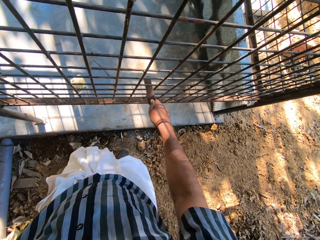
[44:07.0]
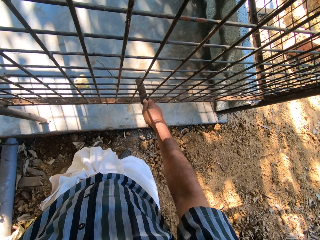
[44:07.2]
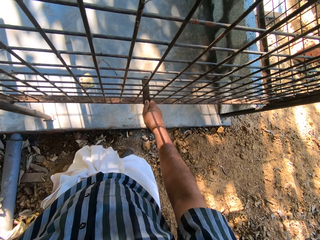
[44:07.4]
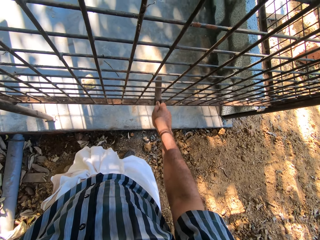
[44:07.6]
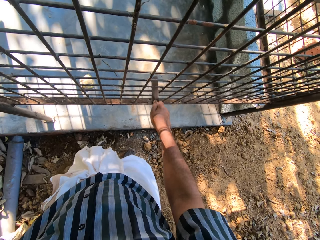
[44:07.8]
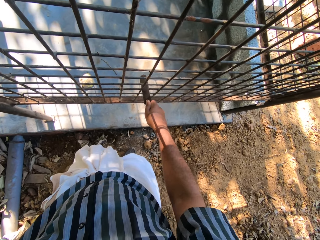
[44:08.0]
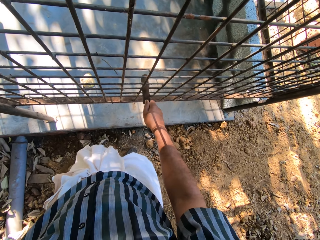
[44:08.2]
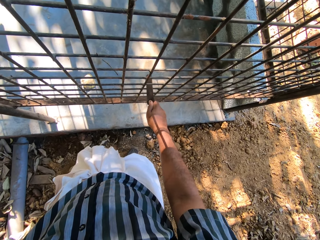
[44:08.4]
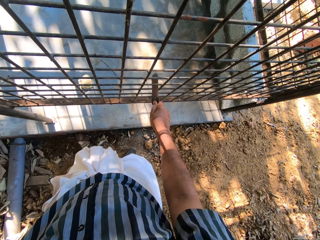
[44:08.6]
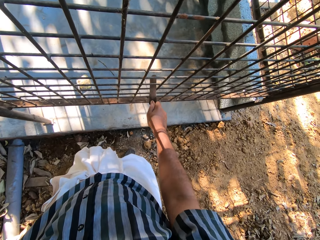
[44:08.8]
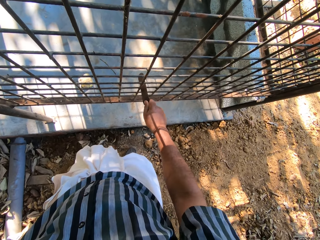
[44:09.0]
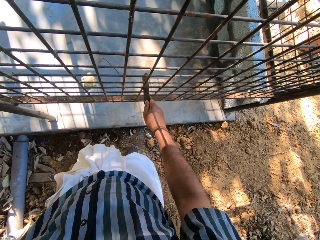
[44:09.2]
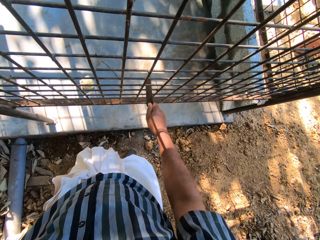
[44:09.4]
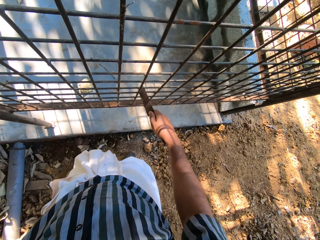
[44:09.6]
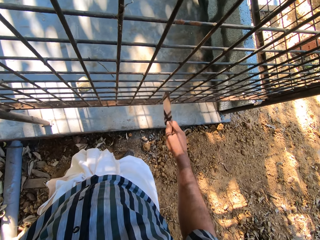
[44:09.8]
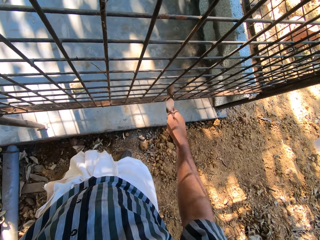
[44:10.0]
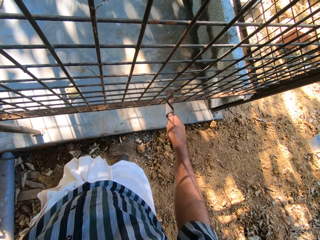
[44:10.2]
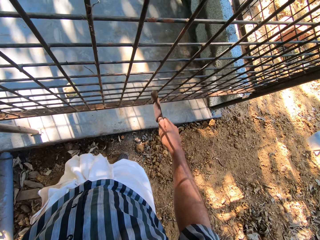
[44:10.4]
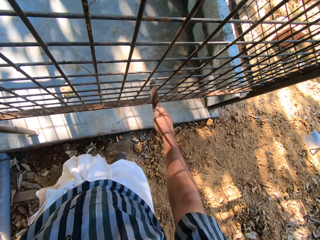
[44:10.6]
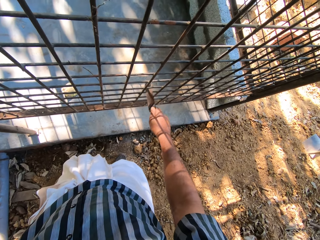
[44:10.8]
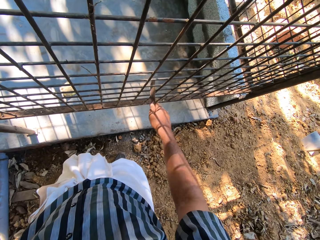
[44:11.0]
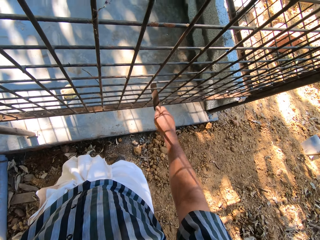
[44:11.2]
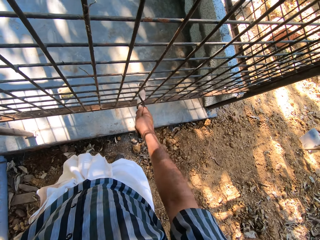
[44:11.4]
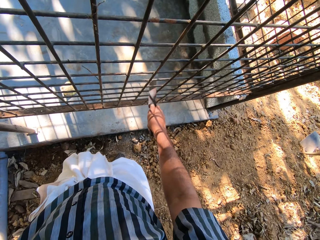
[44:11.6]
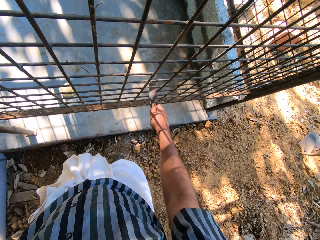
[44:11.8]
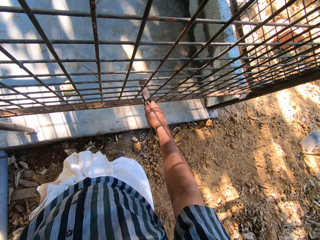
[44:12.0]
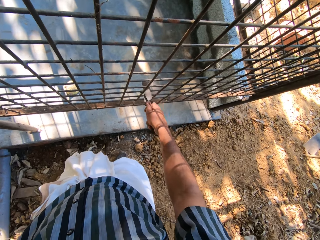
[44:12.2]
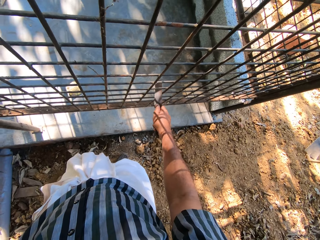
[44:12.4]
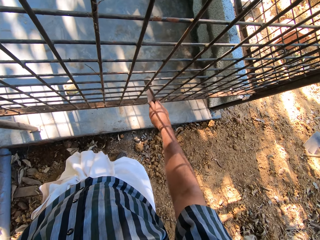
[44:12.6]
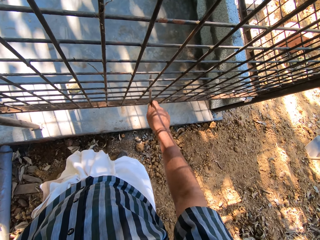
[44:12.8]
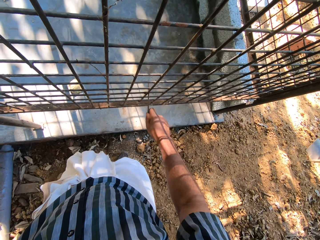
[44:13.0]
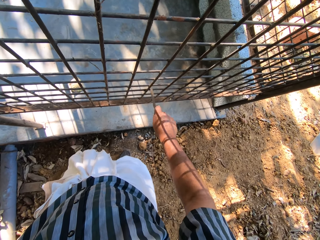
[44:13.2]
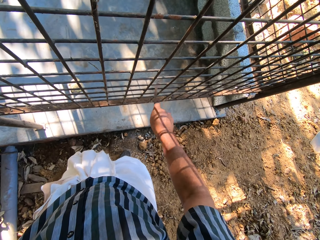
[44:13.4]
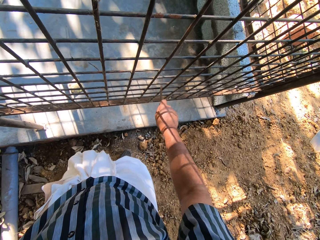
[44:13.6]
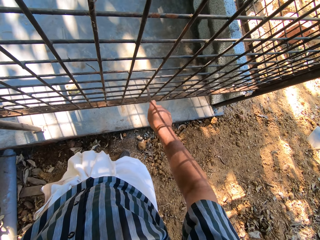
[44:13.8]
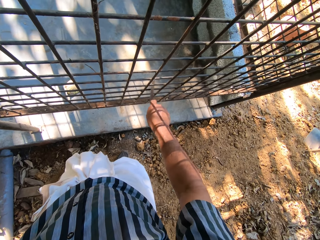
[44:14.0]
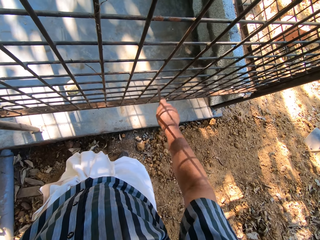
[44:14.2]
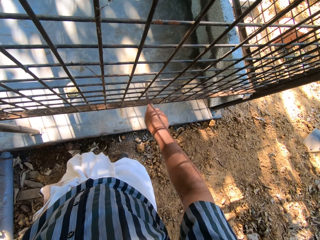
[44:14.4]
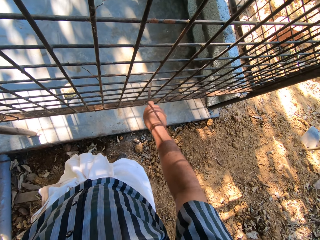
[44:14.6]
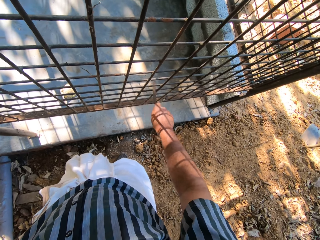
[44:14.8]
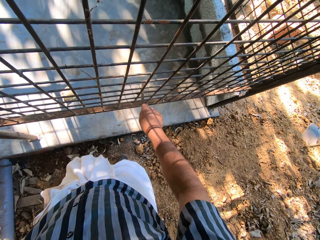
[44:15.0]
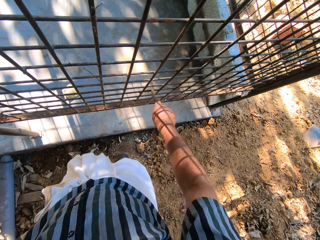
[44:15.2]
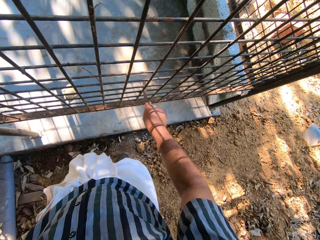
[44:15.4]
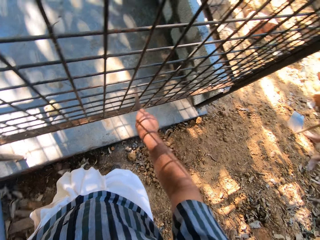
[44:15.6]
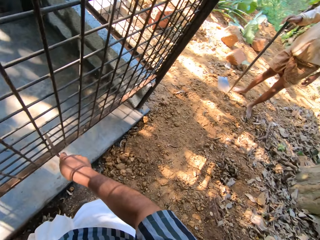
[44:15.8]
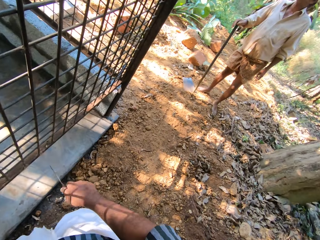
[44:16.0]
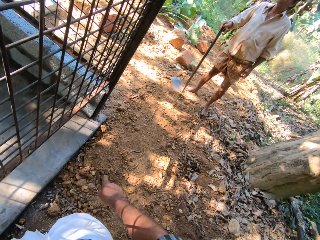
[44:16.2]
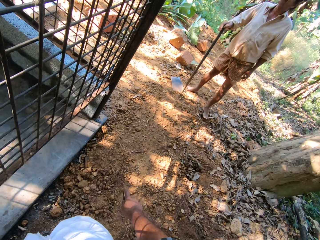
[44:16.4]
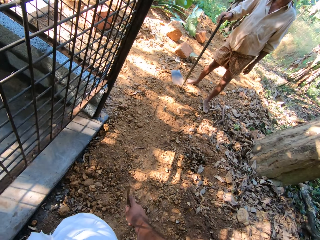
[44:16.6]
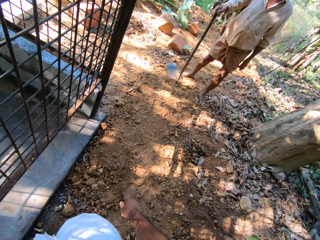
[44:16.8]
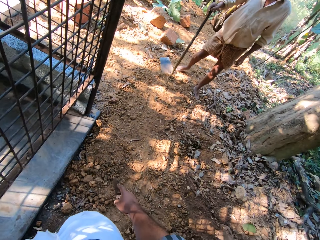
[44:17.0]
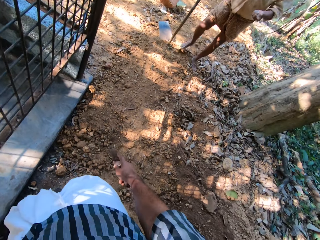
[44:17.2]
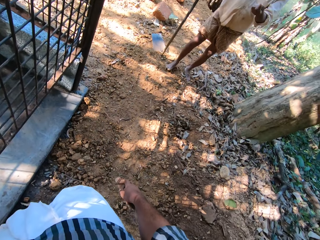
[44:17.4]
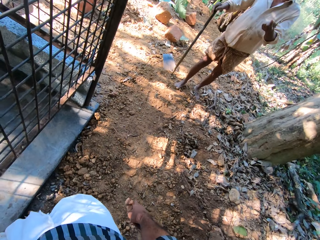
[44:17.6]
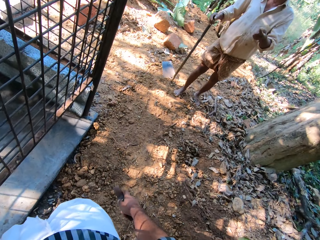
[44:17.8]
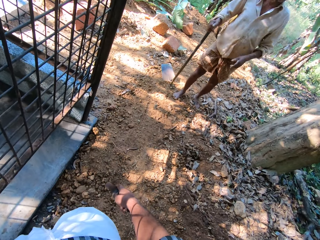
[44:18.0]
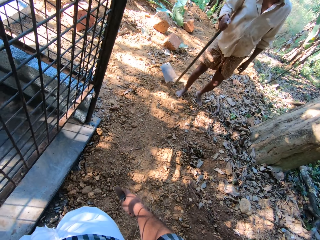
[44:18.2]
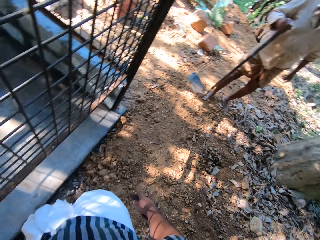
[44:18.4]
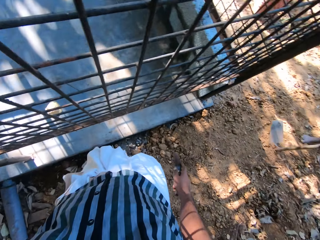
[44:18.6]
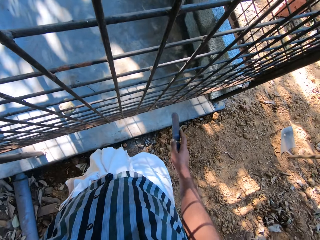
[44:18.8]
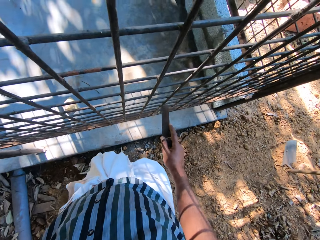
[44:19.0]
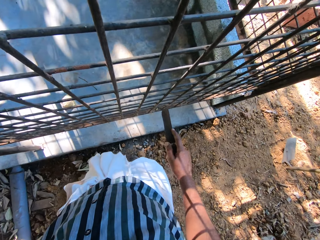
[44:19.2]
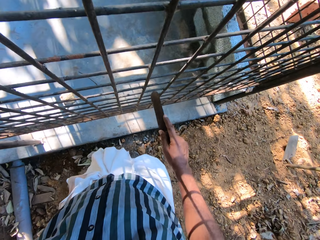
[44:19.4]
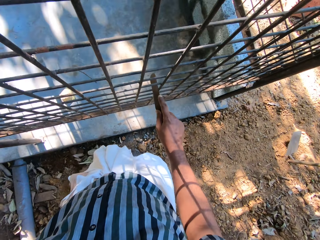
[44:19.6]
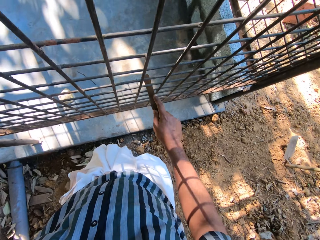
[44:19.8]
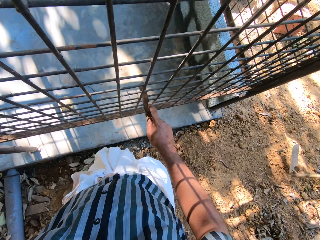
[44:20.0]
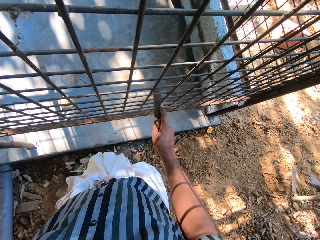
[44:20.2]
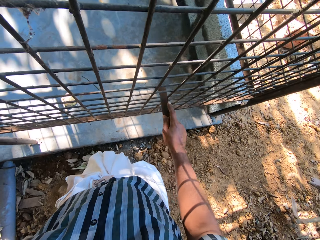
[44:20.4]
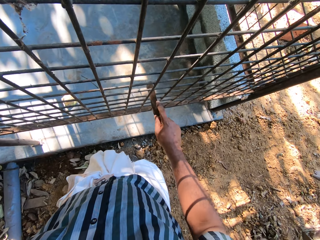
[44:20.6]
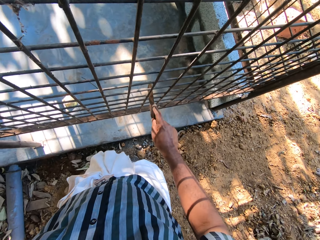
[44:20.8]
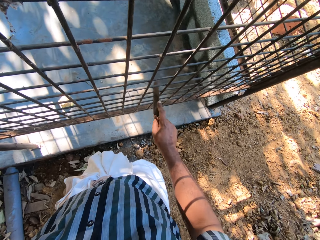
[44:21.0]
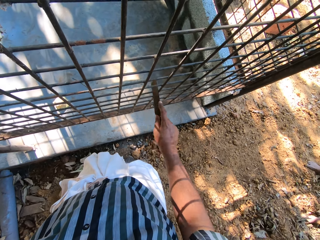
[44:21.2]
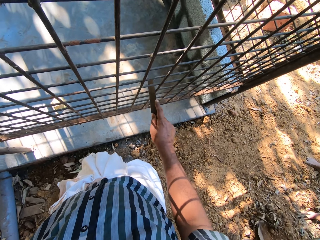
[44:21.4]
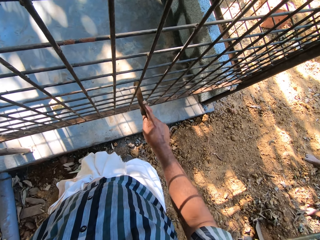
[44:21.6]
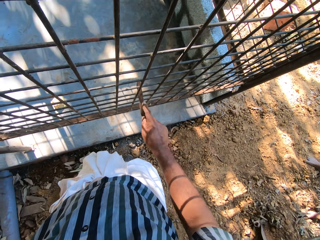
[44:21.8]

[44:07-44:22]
The camera wearer removes the rod from the steel. He rubs the steel with the rod. He turns around. A man holds a shovel in the right hand. The man points at the camera wearer. The camera wearer turns around. He scrapes iron bars with a sandpaper block in his right hand. The man gathers dirt on the ground with a hoe in his hands.

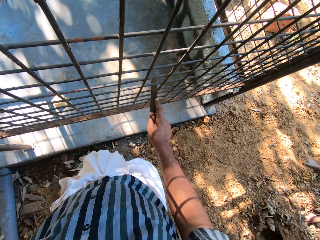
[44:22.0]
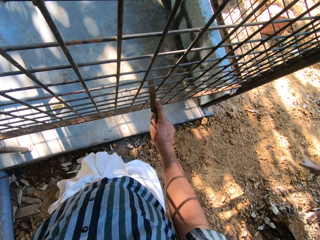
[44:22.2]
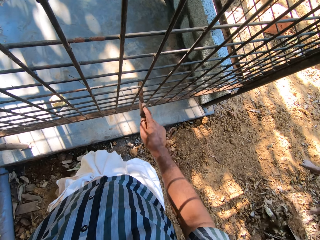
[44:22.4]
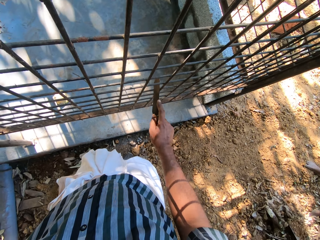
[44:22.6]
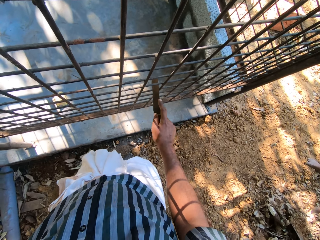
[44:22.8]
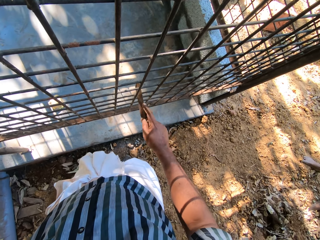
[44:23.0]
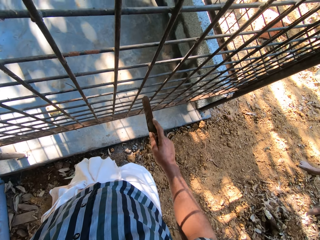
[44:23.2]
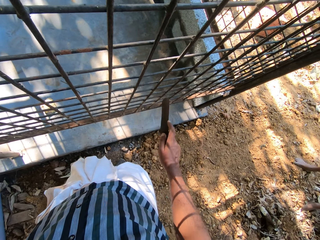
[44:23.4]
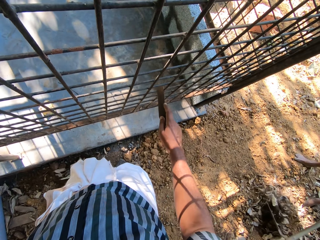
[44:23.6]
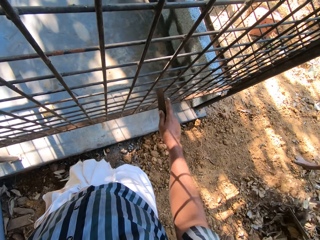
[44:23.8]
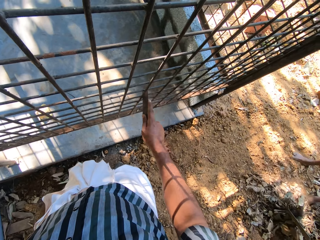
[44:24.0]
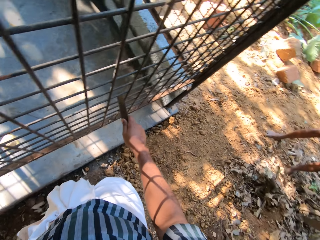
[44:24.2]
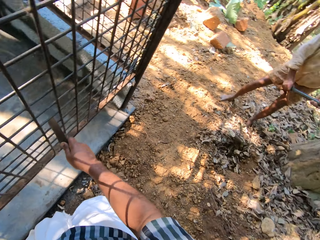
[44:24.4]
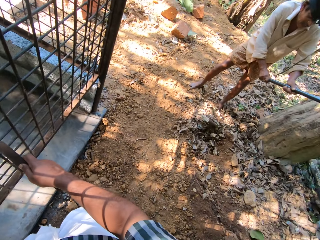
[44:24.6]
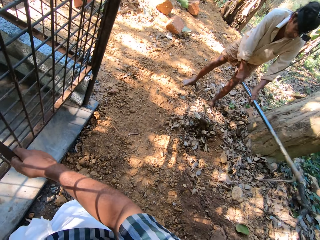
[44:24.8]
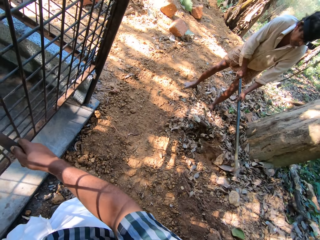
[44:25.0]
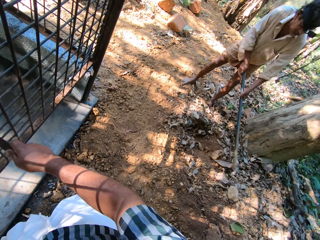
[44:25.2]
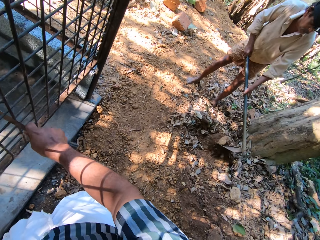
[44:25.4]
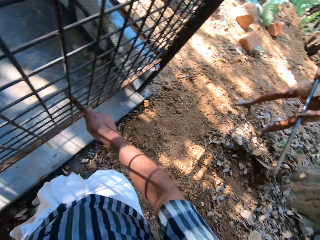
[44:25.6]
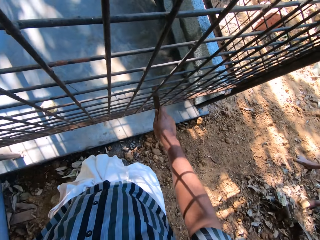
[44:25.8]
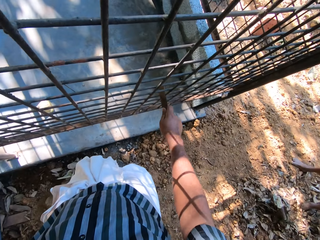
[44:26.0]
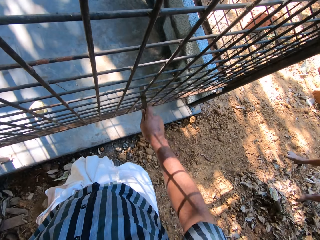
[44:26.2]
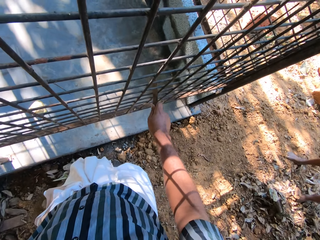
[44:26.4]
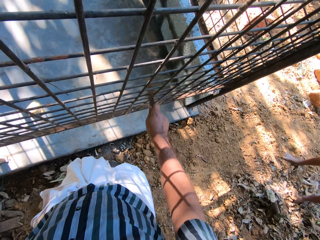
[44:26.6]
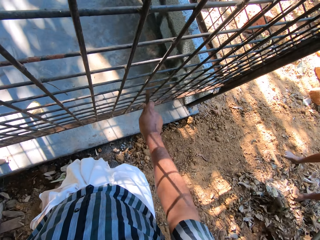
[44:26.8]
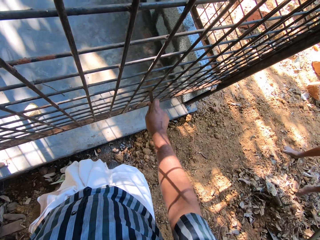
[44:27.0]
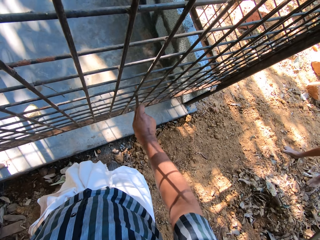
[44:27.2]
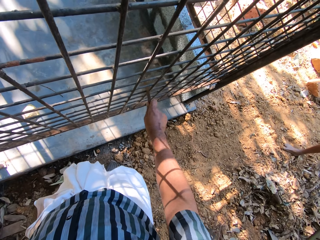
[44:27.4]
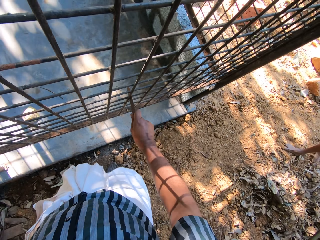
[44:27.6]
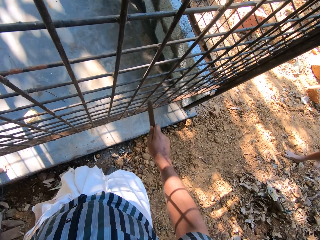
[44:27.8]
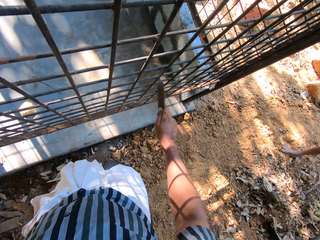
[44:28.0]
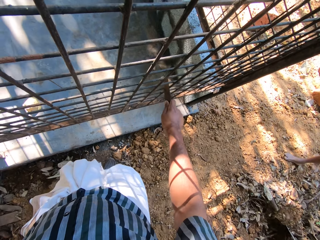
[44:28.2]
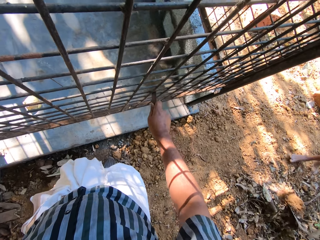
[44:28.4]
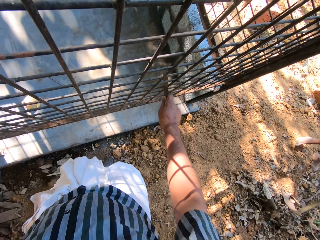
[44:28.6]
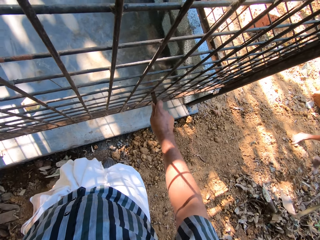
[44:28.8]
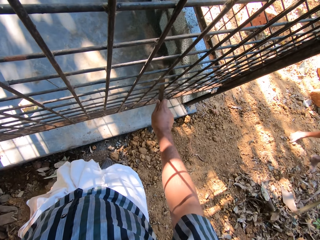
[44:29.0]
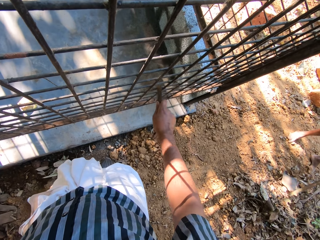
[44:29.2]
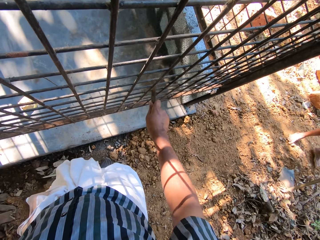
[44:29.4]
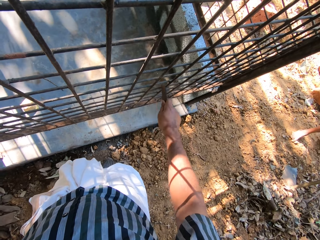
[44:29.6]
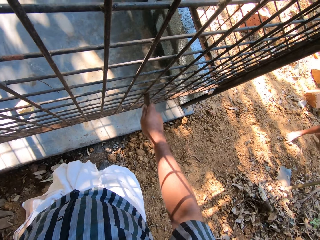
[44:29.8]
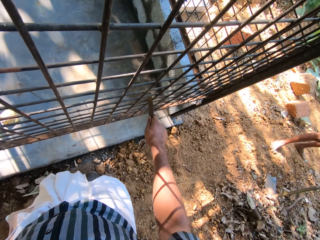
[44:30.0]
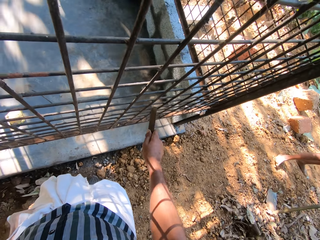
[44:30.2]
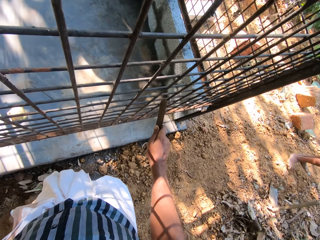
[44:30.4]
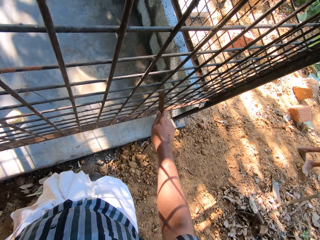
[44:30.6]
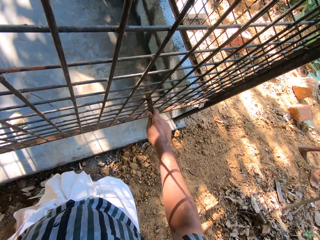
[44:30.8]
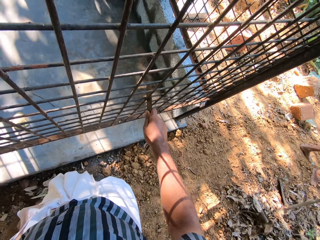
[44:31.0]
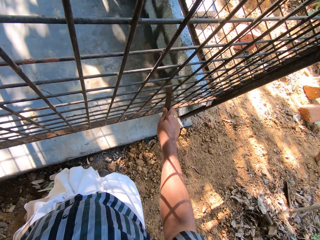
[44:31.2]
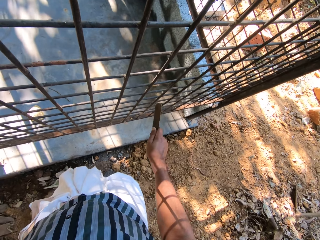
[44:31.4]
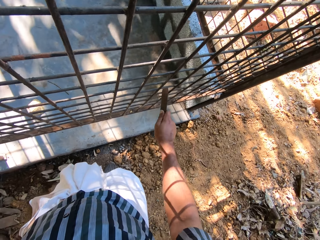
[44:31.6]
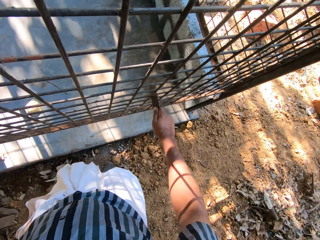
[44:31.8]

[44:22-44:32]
The camera wearer removes the rod from the steel. They rub the steel with the rod. They turn around. A person digs on the garden. The camera wearer rubs the steel with the rod. They turn around. They rub the steel with the rod.
